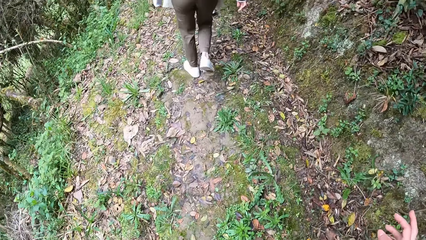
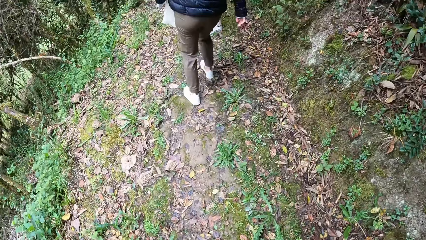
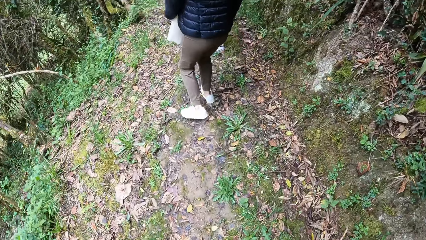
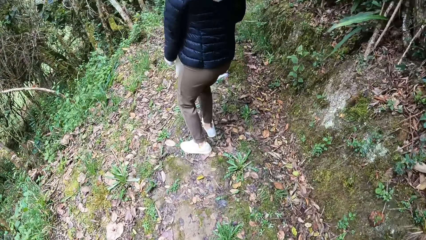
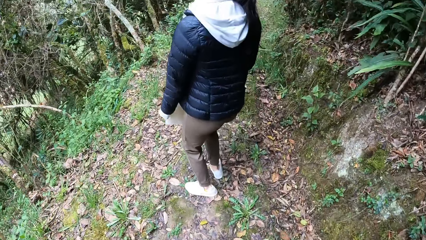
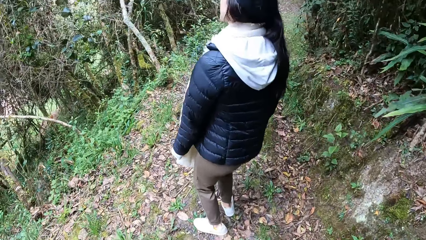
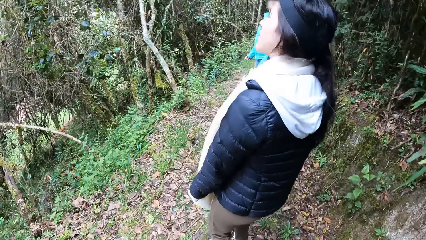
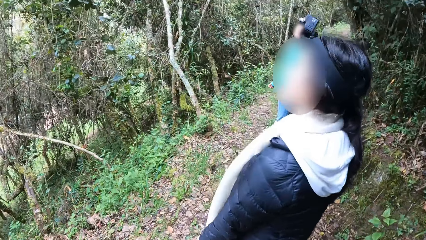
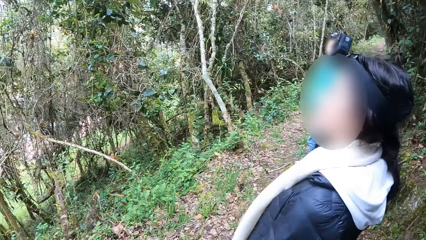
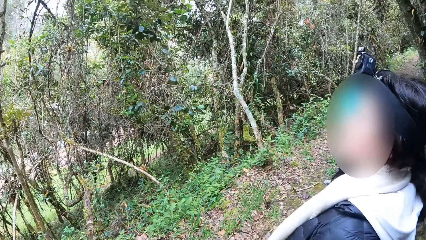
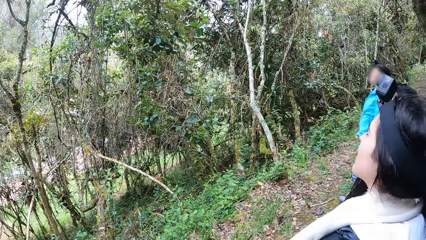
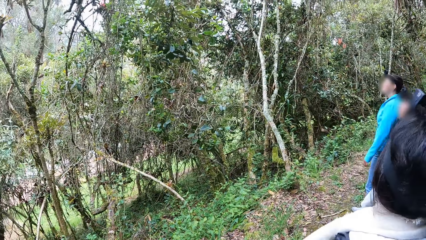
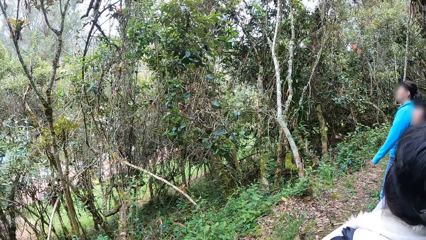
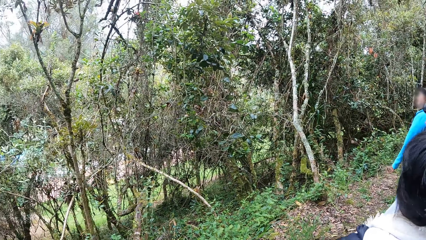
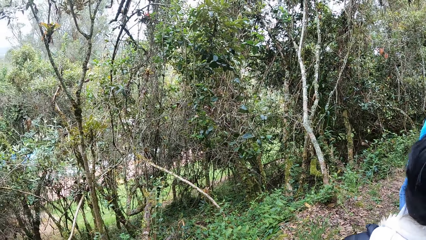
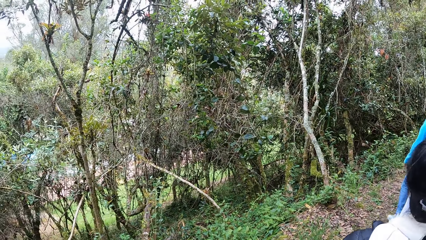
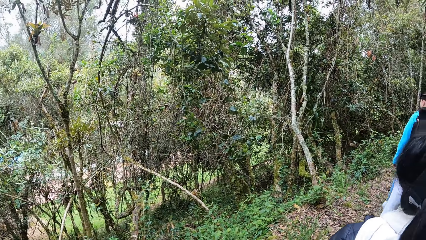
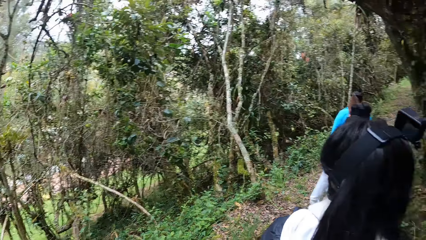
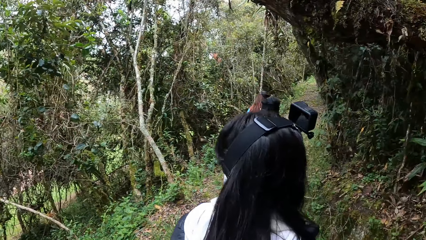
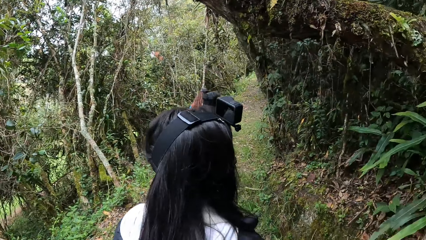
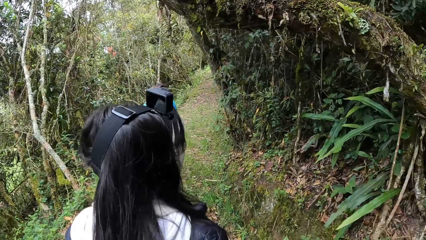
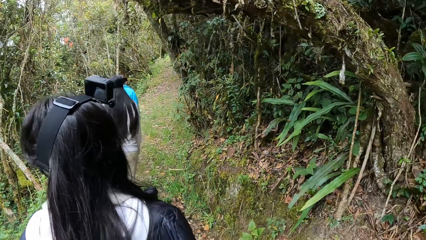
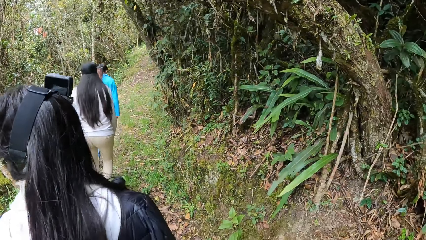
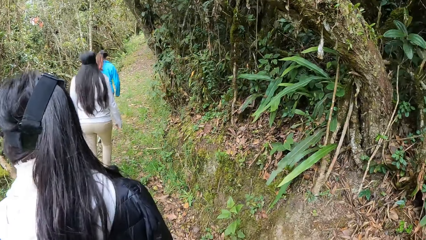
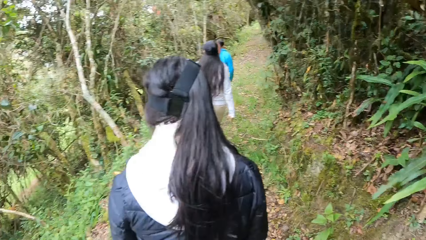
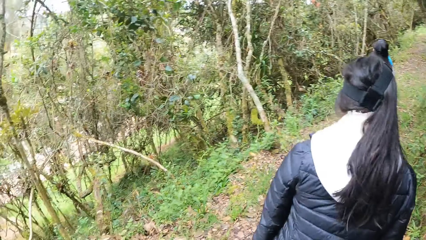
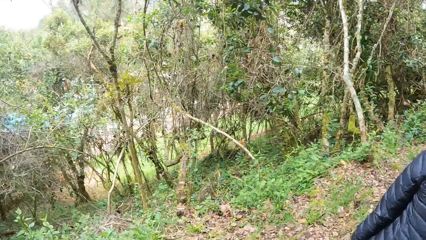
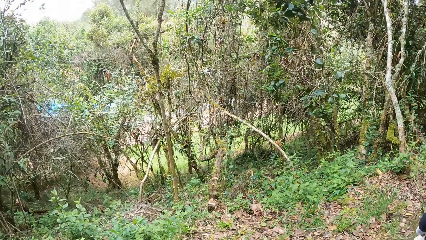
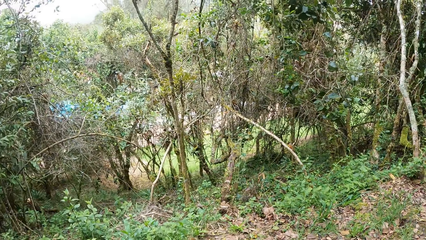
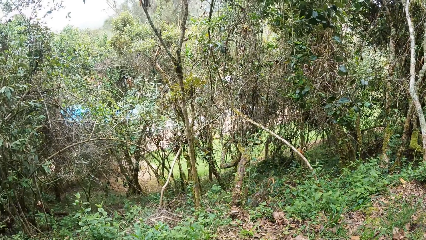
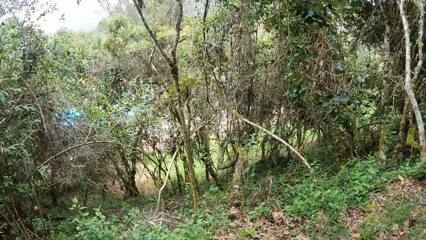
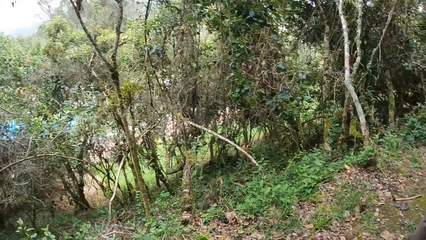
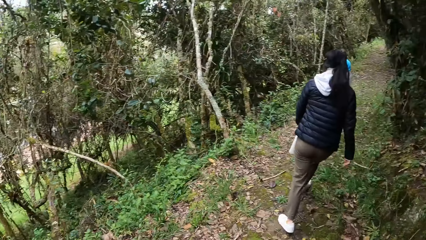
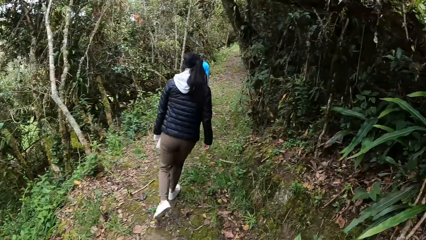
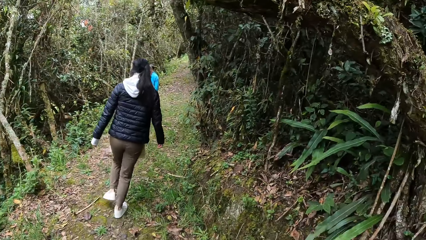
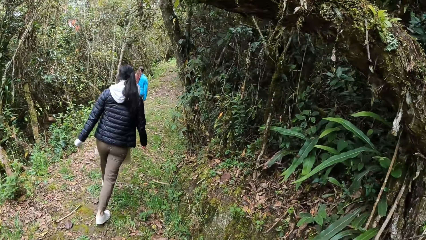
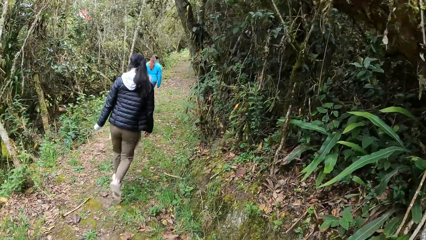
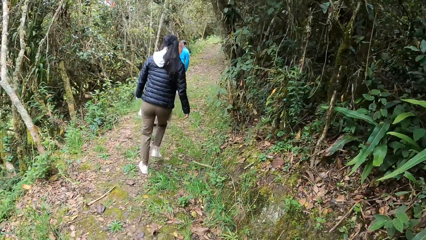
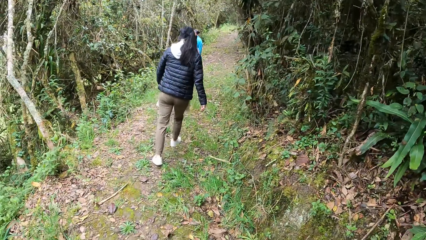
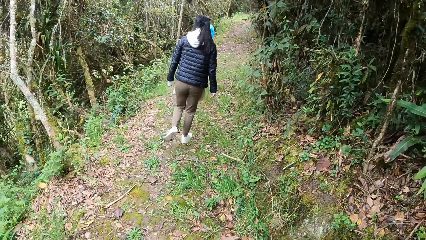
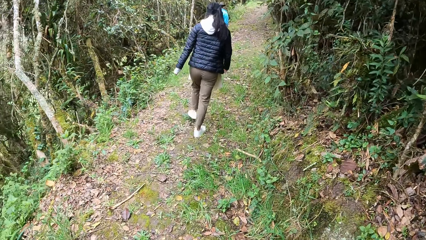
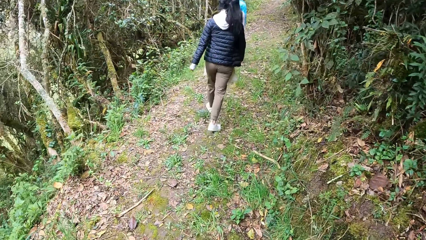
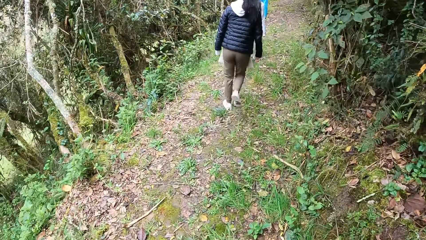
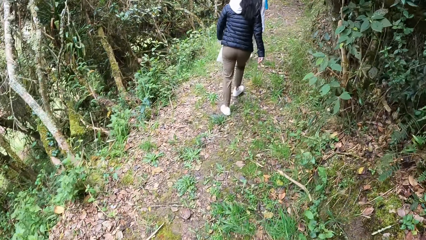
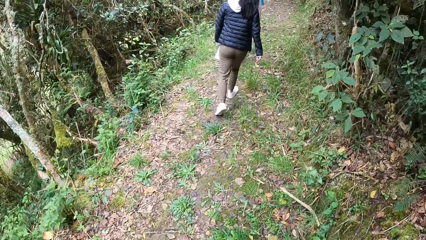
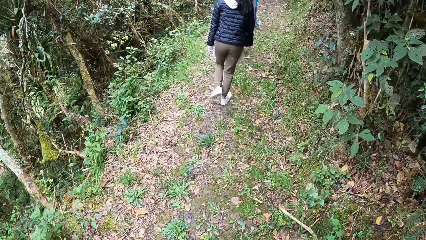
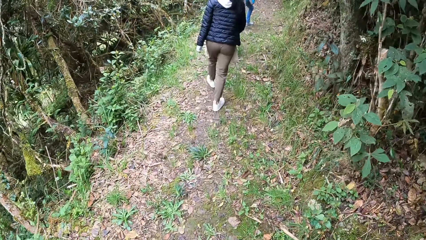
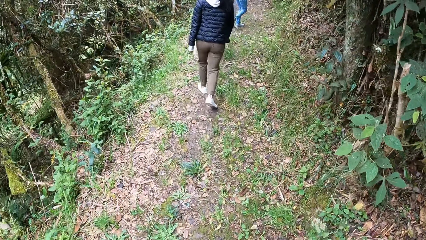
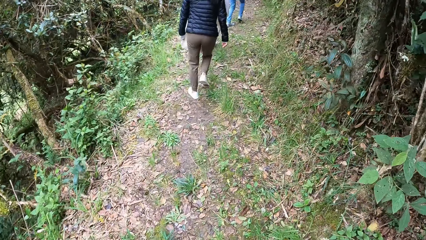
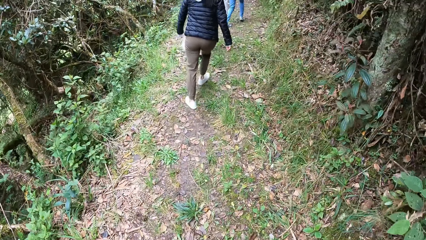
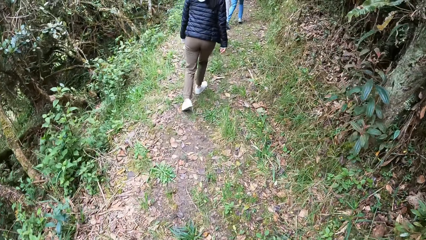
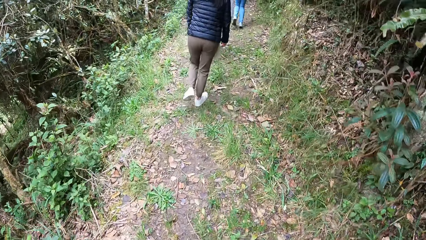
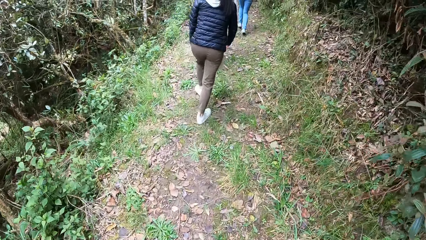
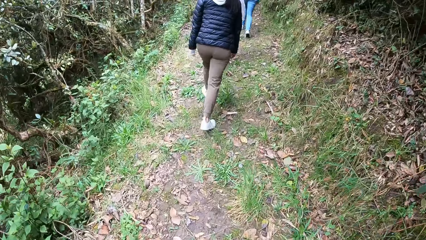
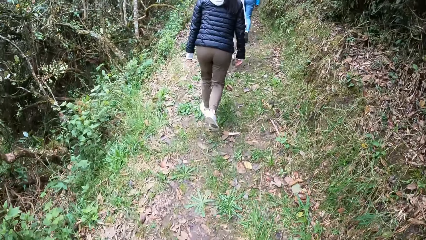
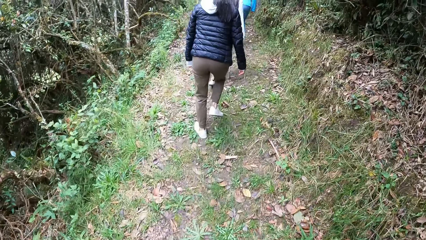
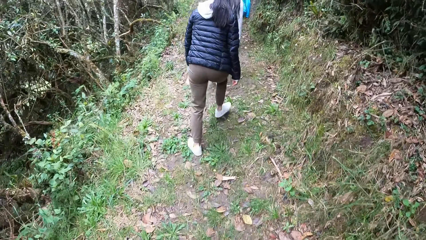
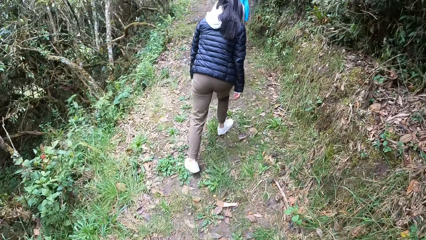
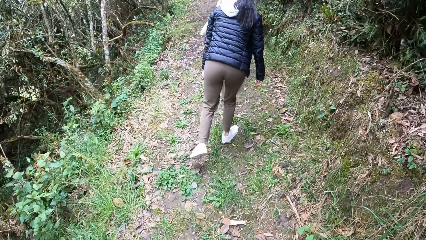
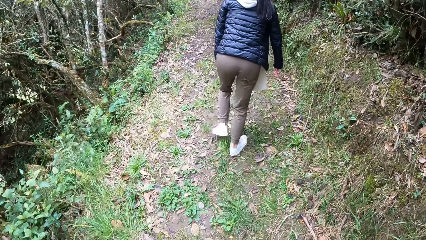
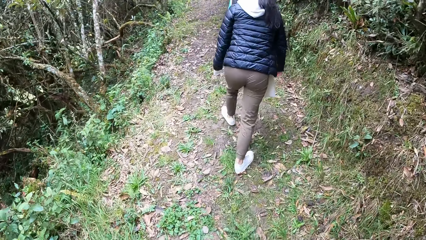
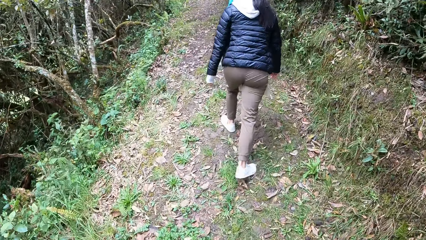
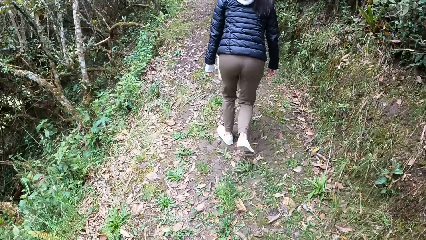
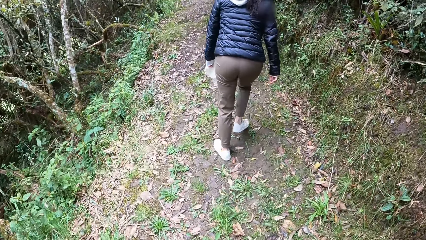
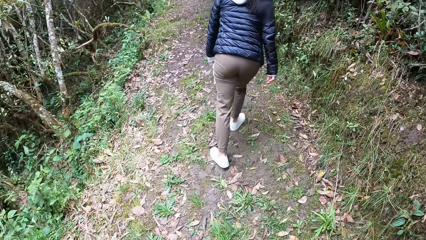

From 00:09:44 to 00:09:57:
The camera wearer stands beside a woman. Another woman walks in the forest. A third woman walks in the forest. The first woman walks away from the camera wearer. A fourth woman walks in the forest. The camera wearer walks on the pathway in the forest.

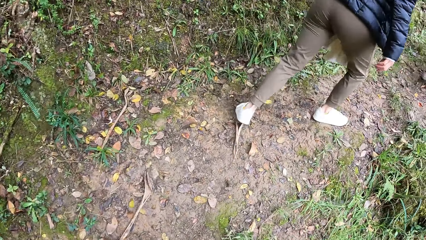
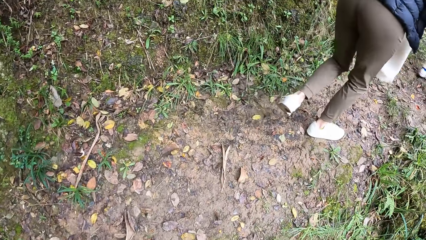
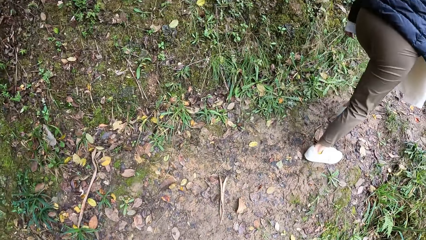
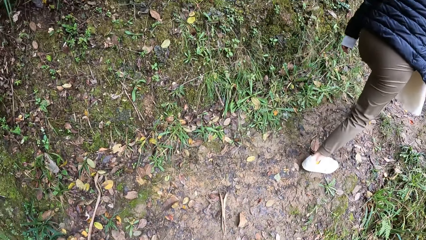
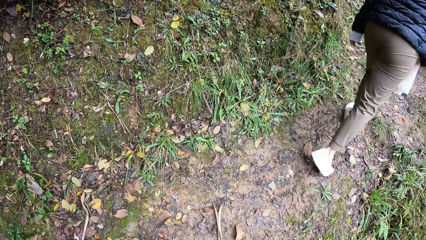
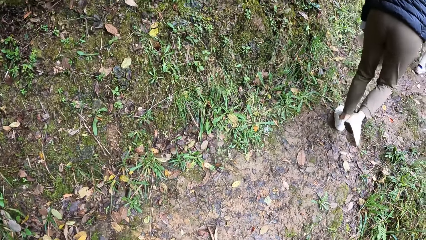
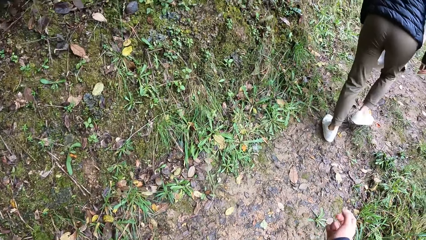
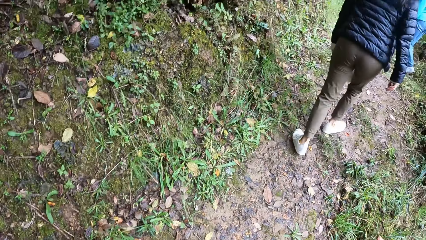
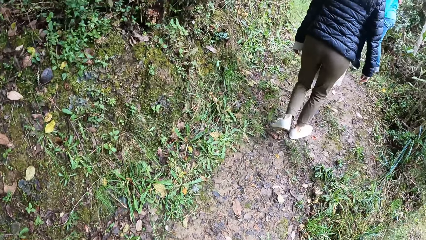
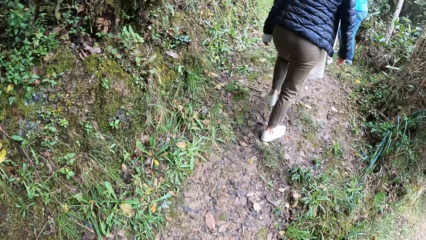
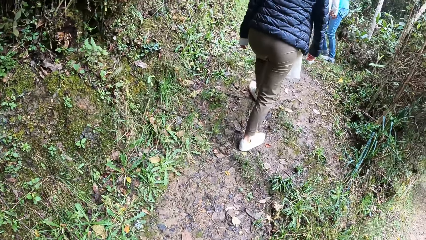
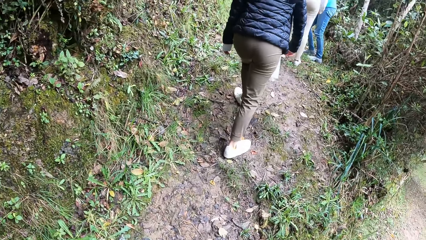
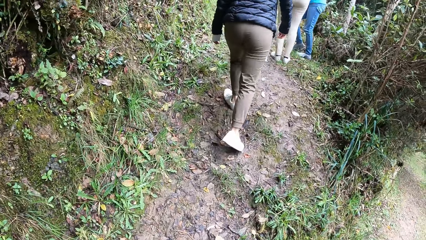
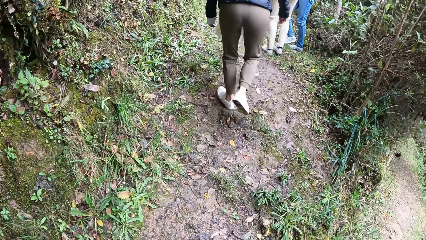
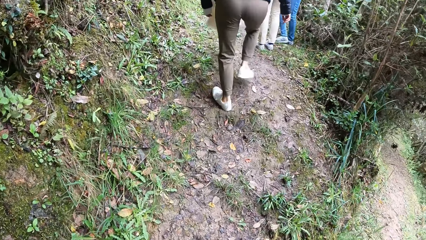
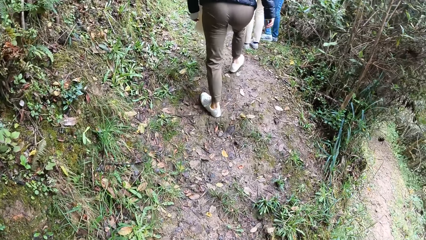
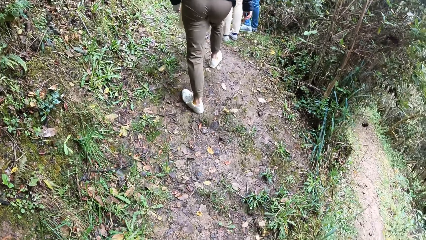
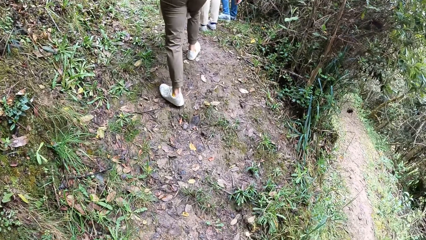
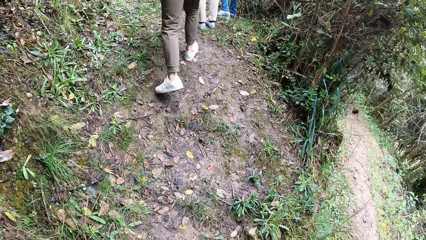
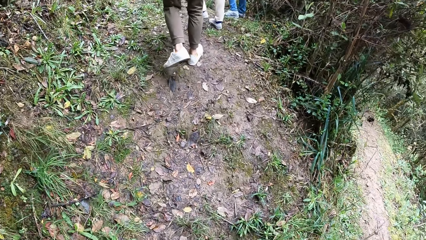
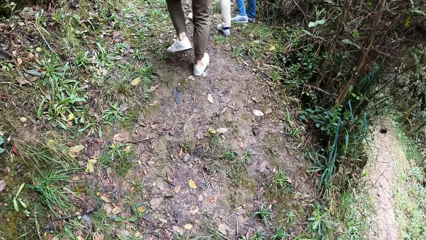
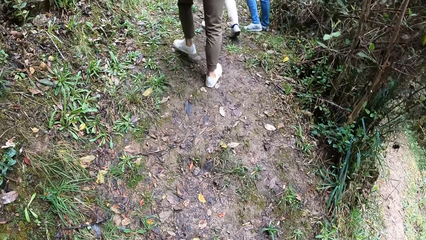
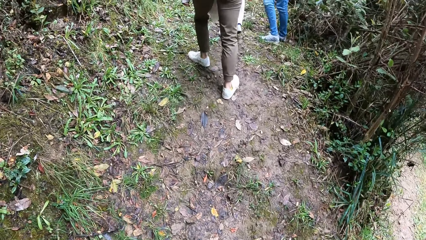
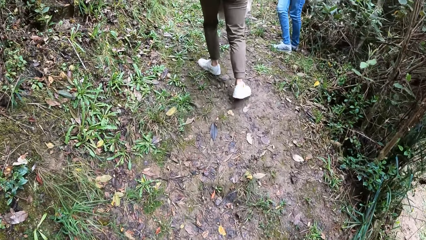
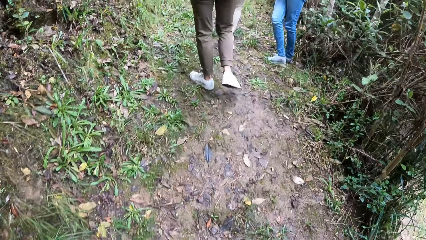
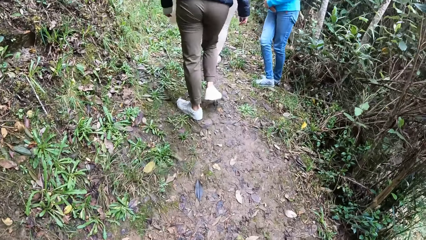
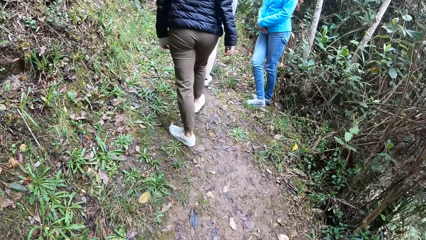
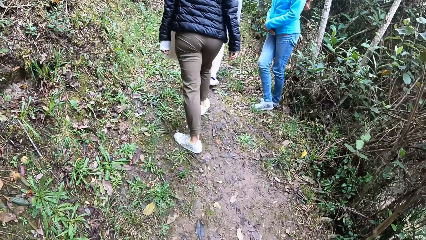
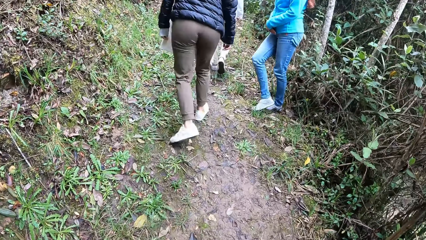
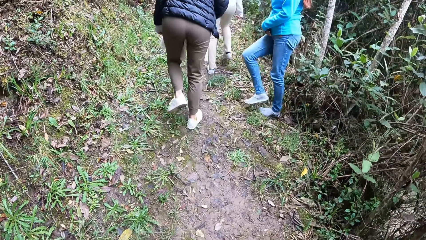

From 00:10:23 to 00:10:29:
The camera wearer moves his hand.
